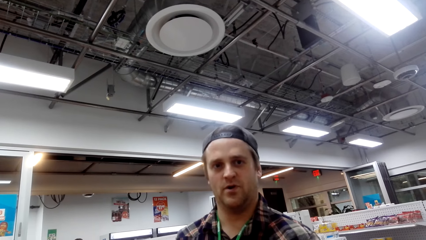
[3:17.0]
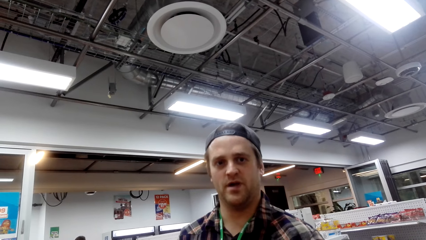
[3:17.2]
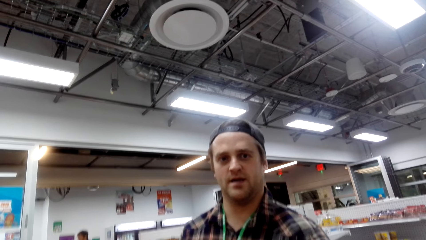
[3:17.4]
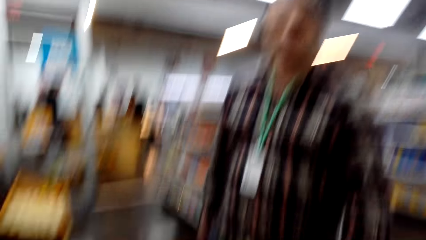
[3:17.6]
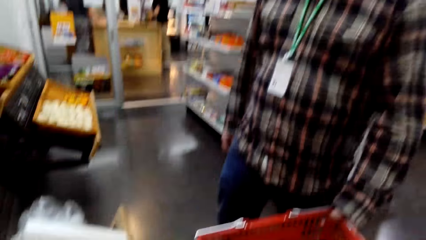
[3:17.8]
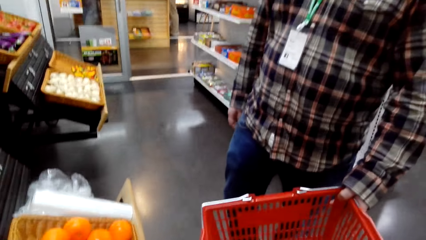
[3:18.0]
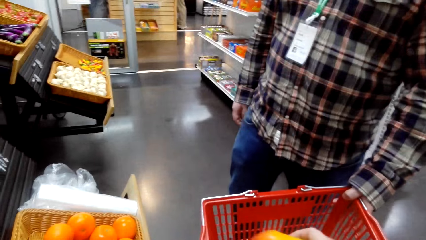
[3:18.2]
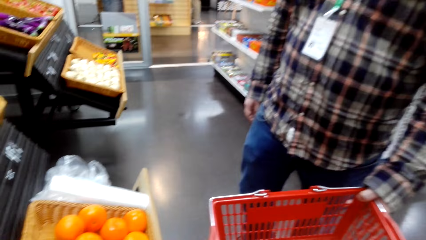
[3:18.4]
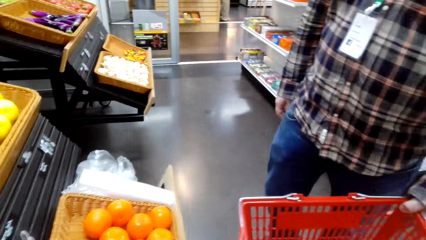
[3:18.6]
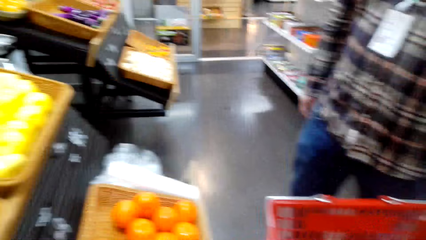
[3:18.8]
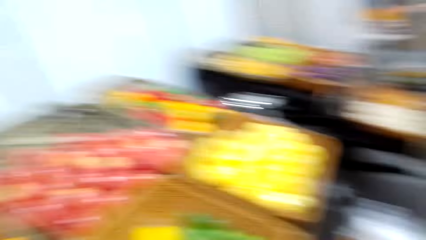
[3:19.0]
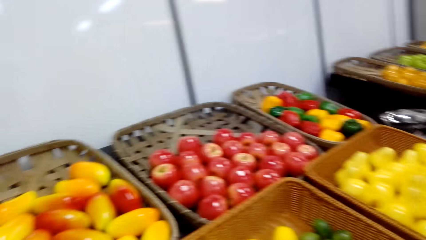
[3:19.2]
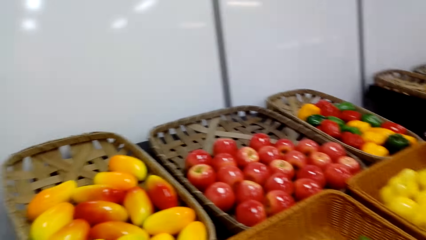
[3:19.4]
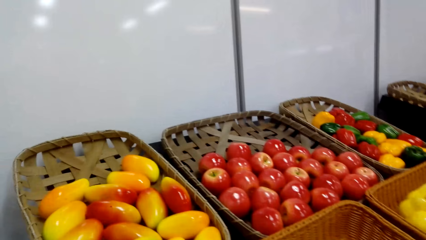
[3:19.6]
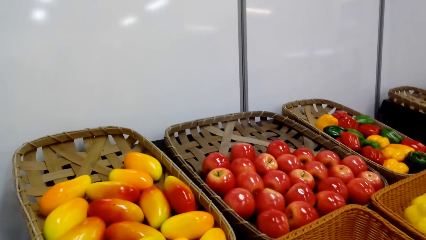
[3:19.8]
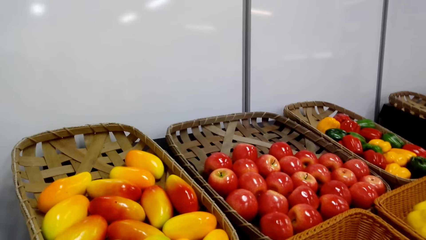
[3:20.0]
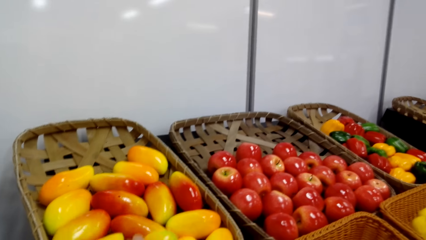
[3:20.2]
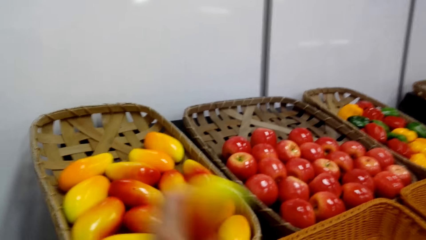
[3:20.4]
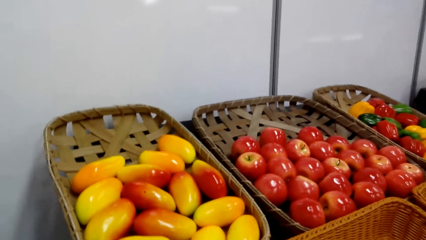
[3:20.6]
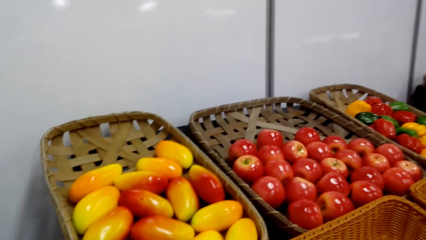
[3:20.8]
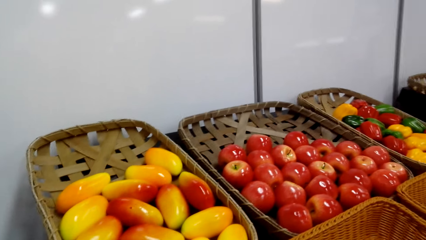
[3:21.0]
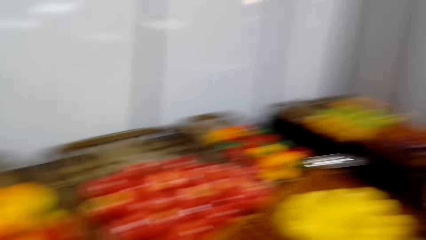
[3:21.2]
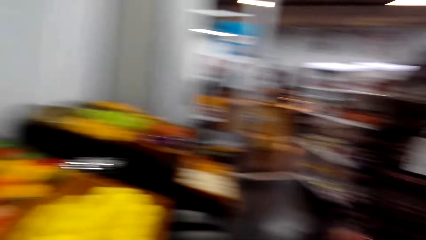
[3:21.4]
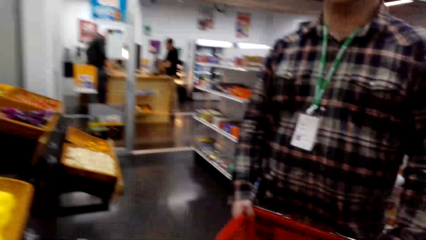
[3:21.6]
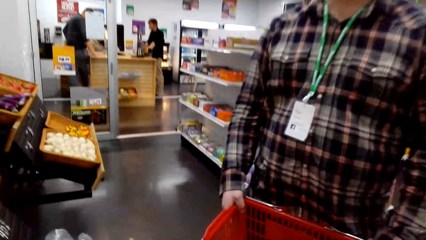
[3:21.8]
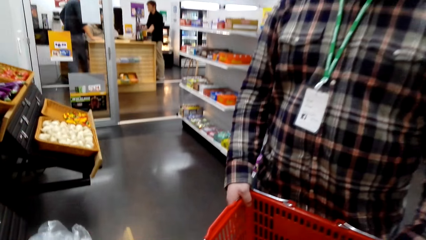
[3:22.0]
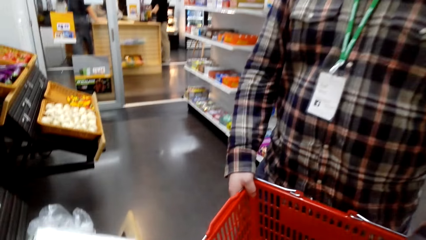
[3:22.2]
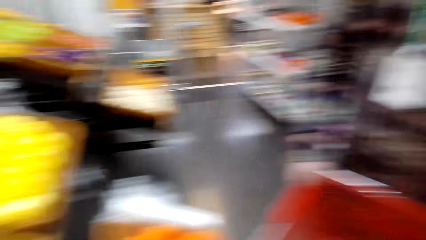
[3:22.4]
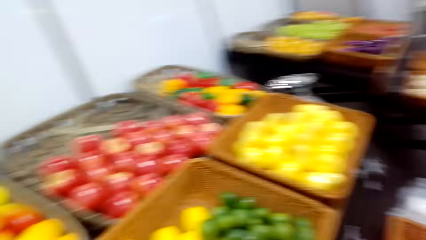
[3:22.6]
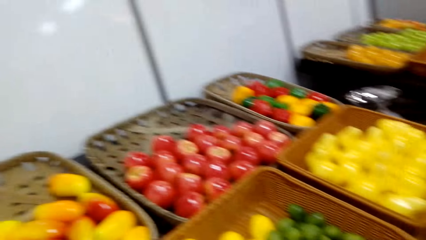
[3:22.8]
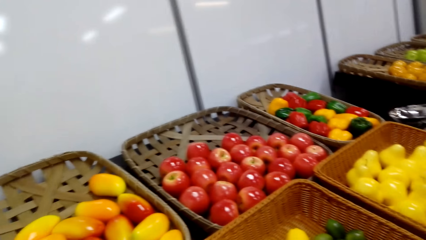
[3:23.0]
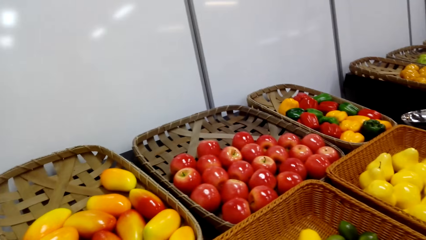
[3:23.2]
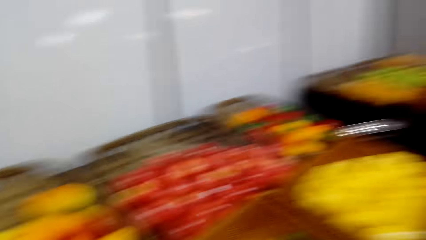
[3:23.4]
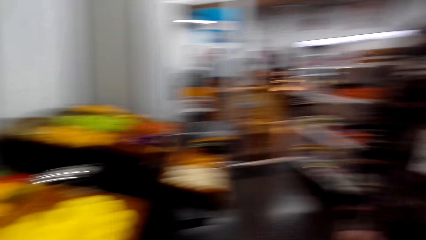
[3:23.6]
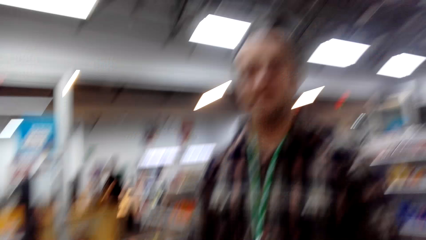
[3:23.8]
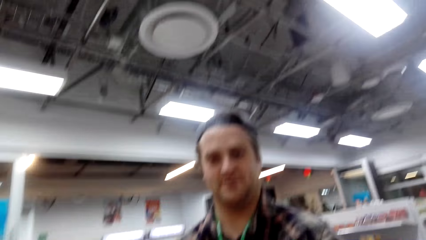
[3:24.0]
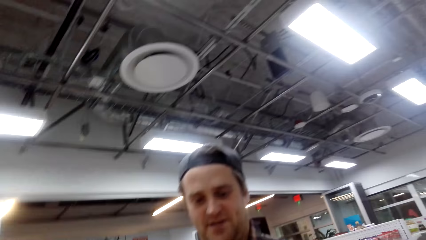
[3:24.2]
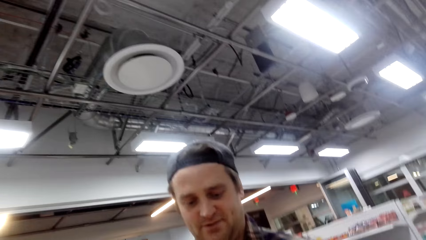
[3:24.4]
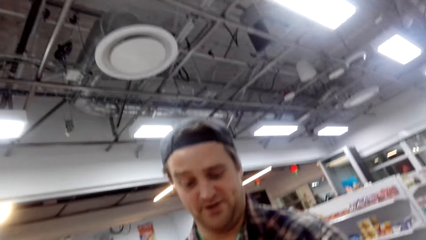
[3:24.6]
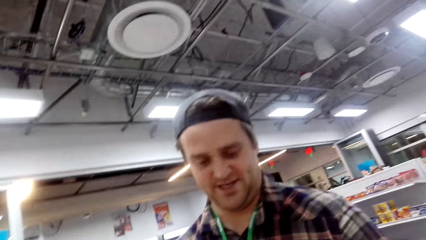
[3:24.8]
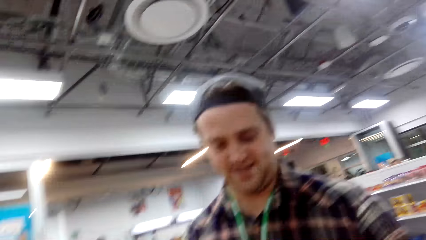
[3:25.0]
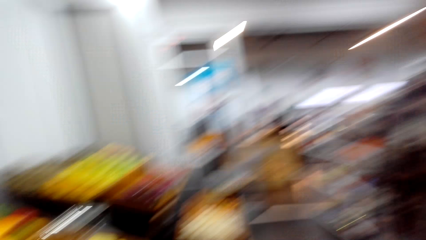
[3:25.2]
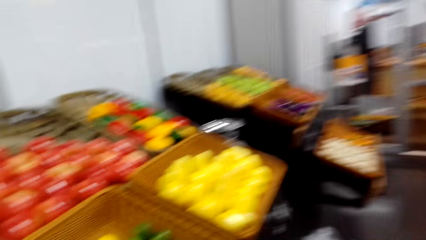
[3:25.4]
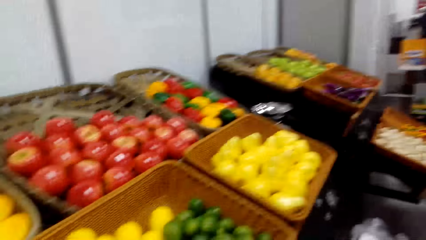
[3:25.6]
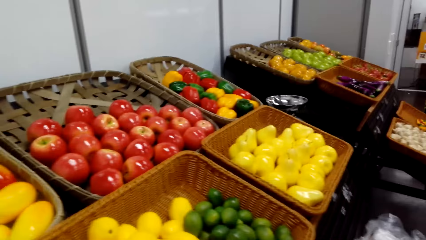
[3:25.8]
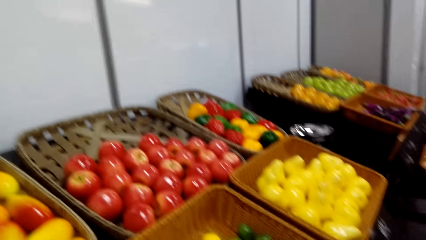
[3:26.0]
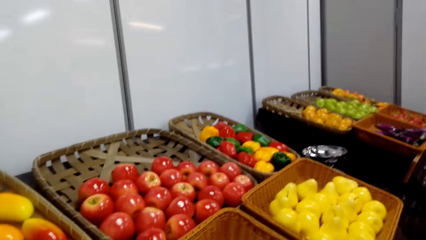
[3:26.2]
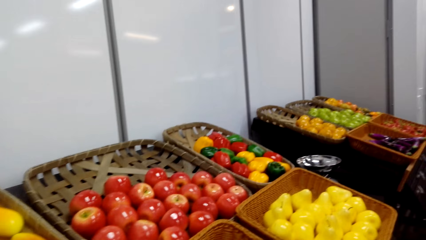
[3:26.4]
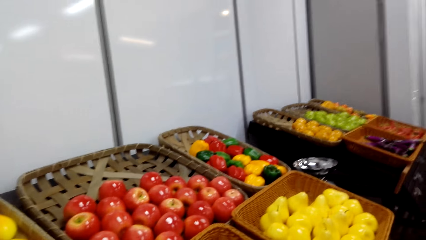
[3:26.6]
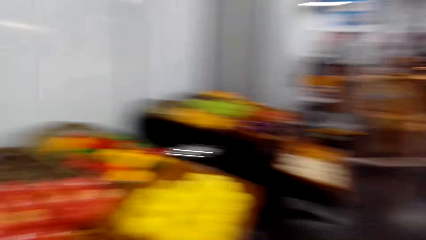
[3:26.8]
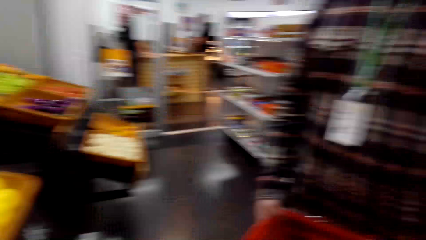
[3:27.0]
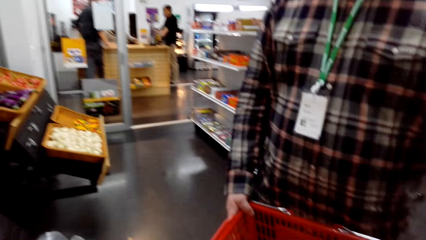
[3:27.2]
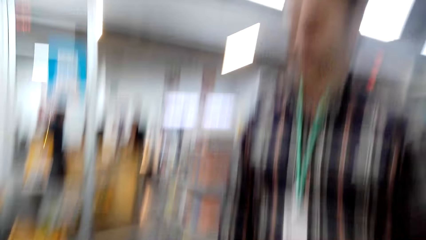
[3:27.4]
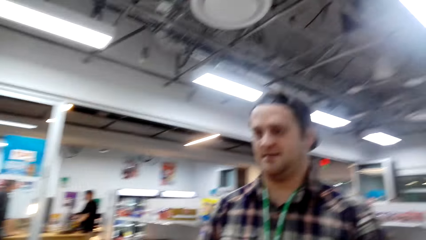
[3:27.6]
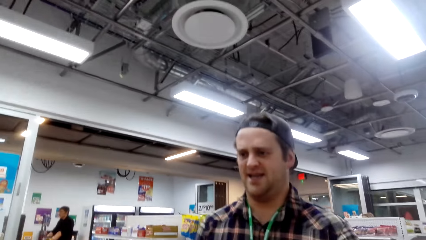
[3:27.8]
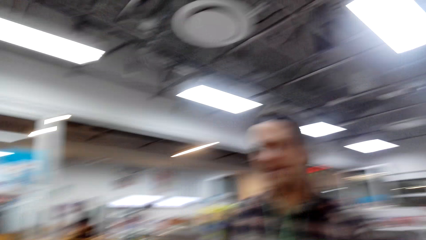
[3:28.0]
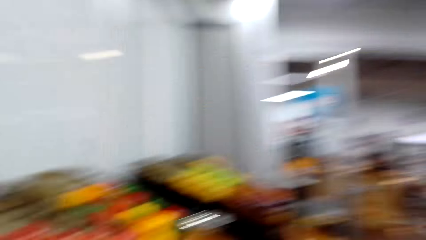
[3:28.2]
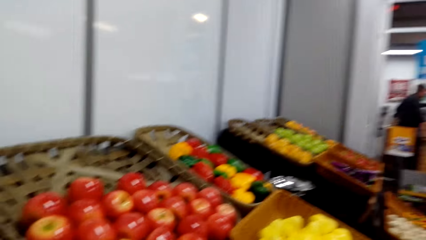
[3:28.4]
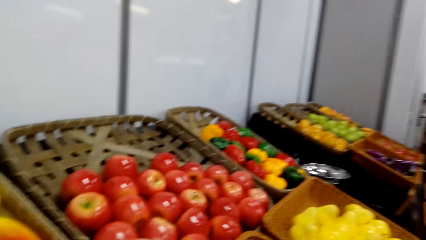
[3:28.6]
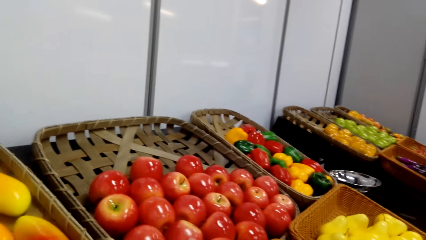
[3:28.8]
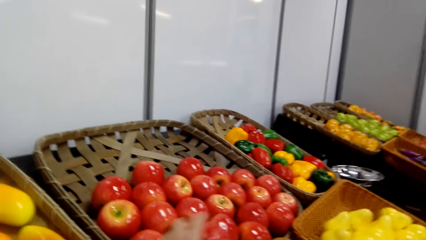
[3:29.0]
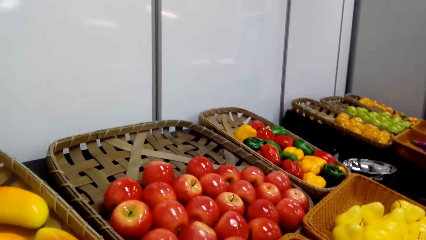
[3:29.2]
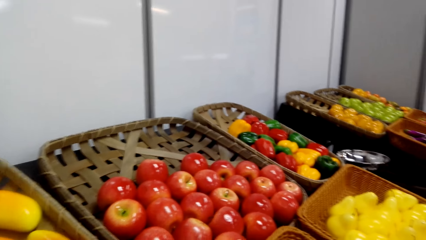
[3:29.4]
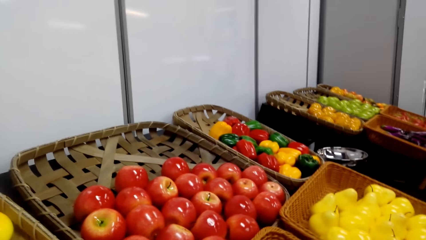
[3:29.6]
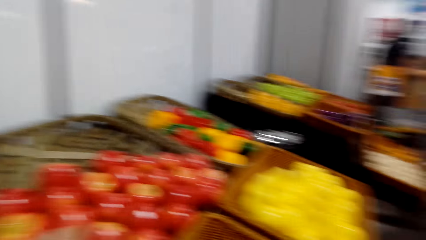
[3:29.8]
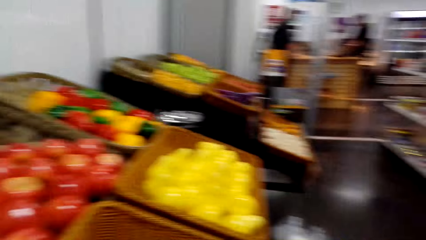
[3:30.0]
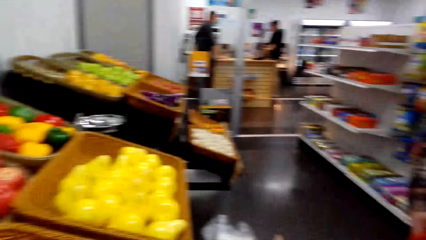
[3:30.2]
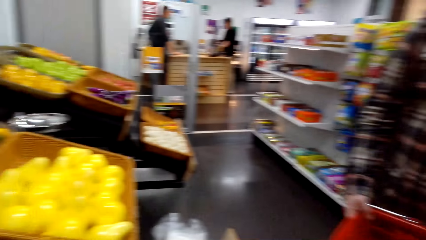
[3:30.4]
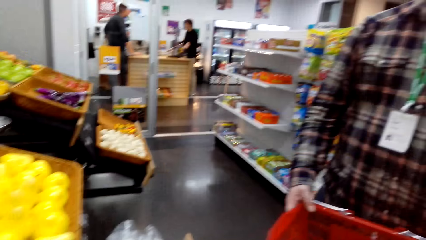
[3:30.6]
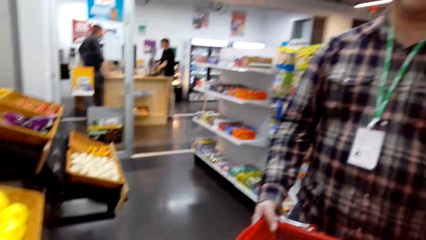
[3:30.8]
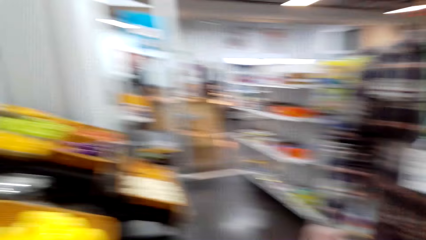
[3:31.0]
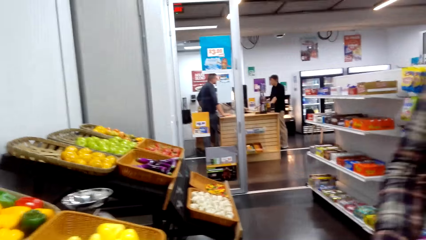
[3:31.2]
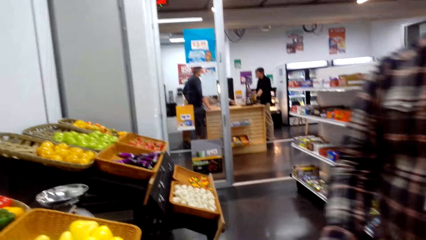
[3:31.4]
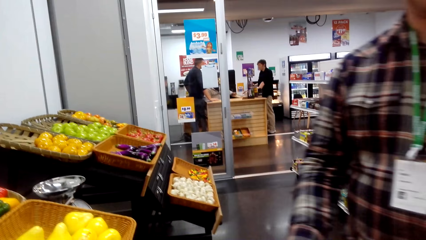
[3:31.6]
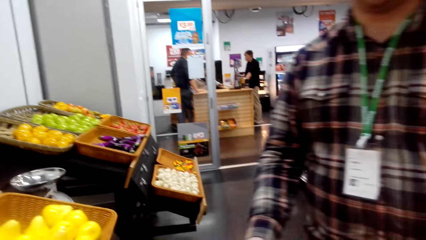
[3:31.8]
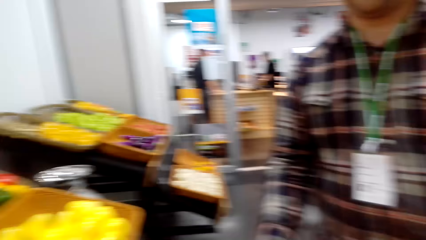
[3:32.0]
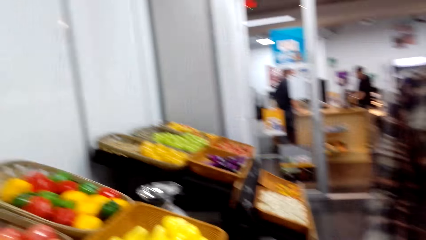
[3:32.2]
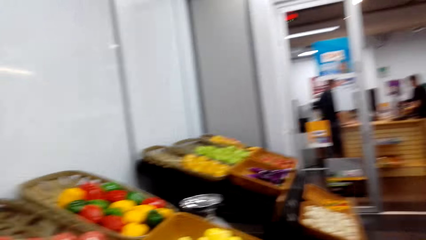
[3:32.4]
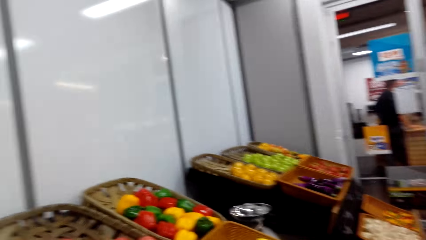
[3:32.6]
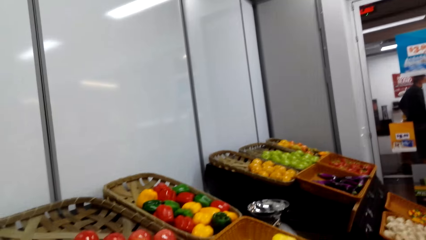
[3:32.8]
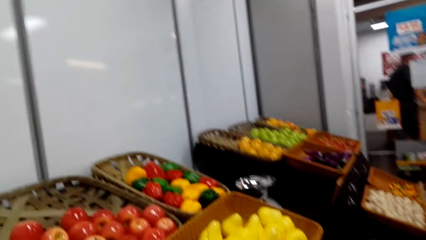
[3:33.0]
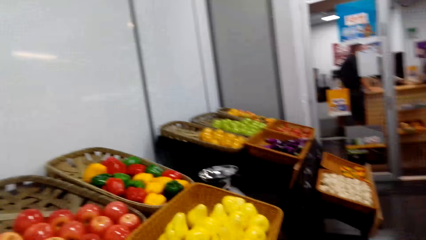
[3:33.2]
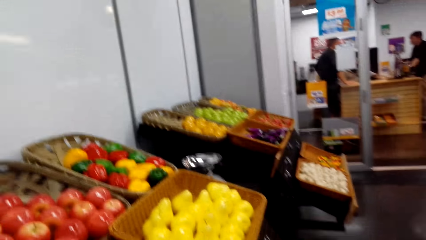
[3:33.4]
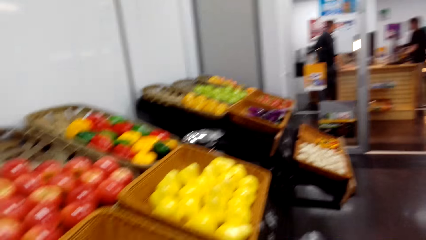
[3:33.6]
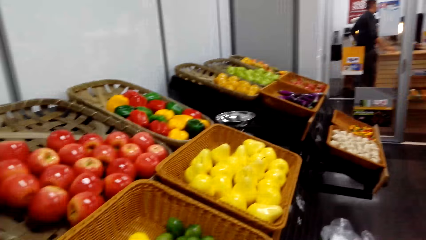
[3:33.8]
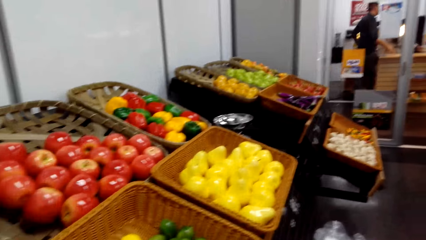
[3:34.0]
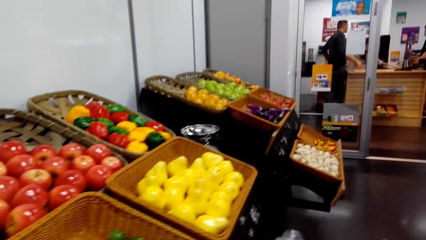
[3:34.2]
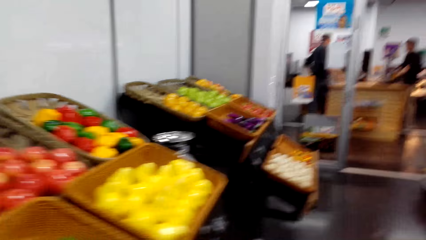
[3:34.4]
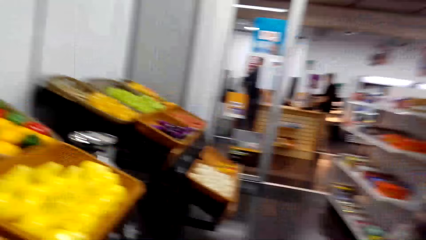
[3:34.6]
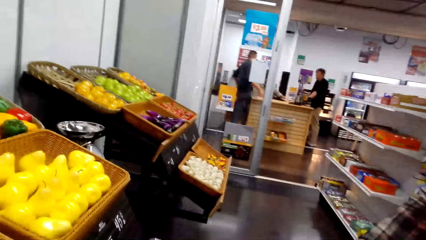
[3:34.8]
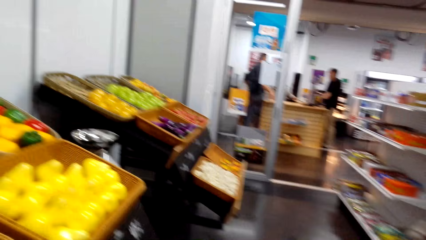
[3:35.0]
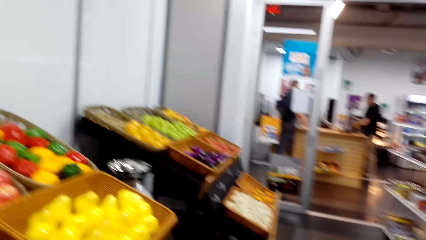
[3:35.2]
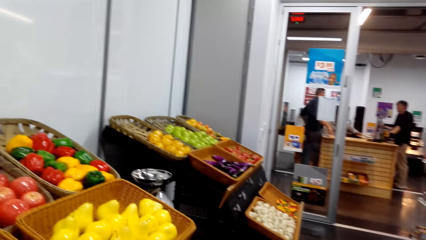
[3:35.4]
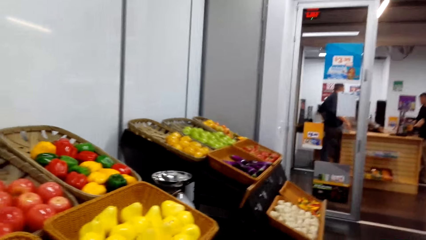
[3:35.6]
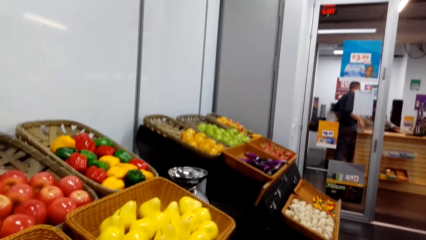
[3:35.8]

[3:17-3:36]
A person holds the shopping basket. The camera wearer picks a mango. They pick an apple.
